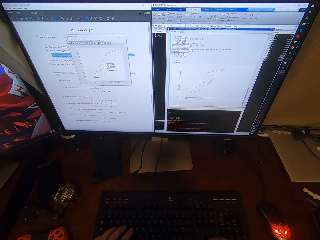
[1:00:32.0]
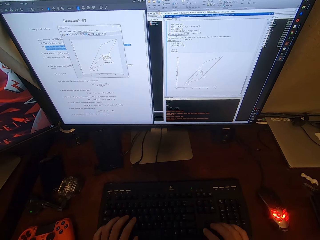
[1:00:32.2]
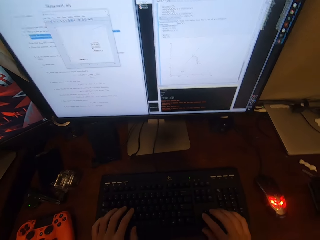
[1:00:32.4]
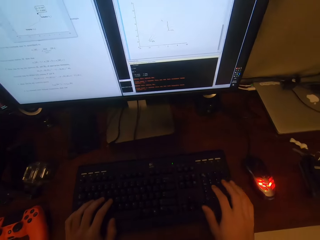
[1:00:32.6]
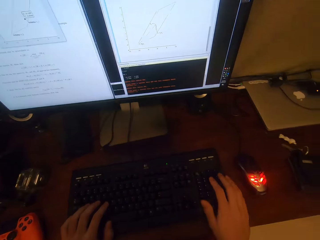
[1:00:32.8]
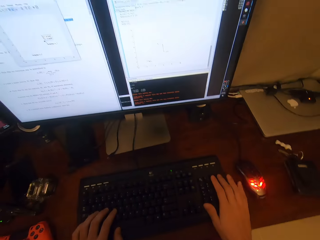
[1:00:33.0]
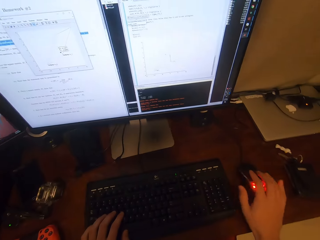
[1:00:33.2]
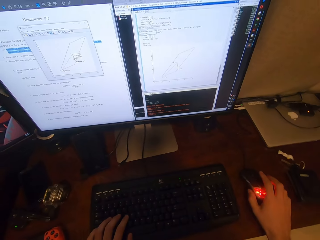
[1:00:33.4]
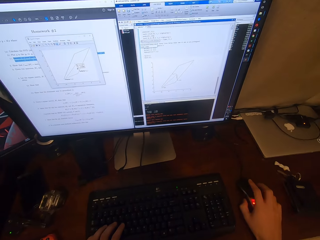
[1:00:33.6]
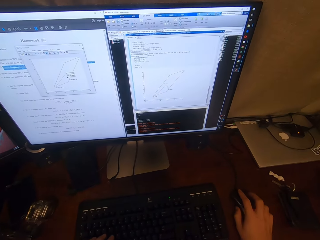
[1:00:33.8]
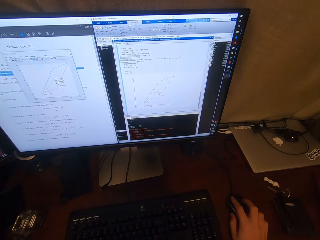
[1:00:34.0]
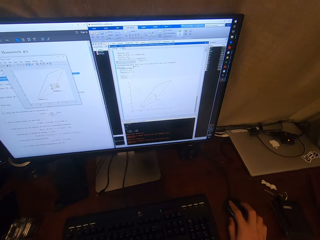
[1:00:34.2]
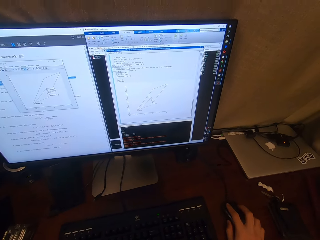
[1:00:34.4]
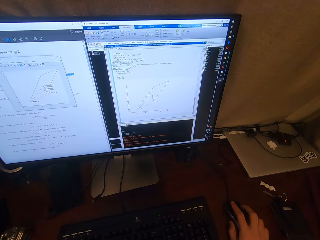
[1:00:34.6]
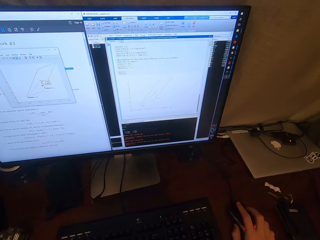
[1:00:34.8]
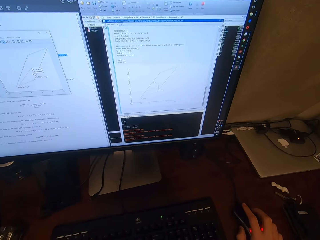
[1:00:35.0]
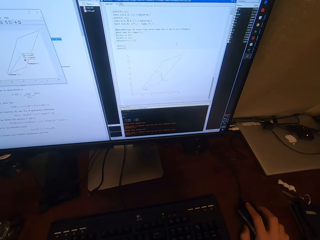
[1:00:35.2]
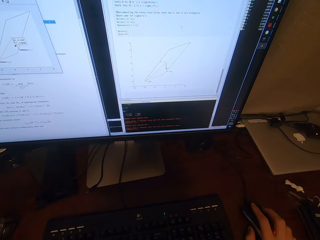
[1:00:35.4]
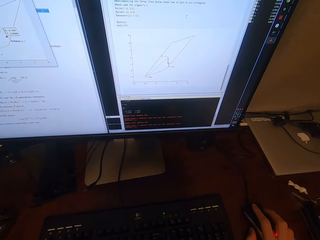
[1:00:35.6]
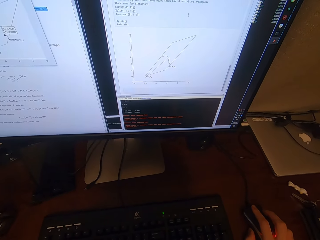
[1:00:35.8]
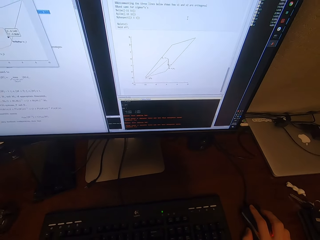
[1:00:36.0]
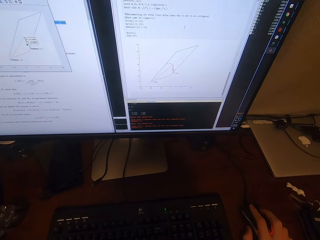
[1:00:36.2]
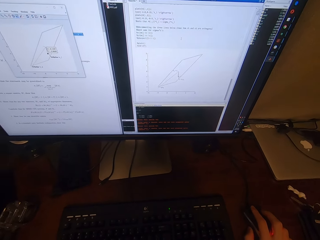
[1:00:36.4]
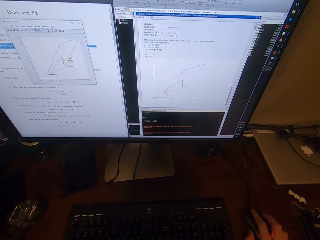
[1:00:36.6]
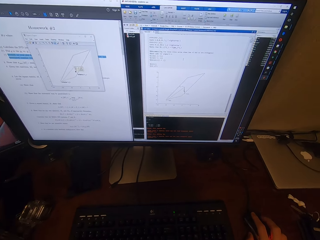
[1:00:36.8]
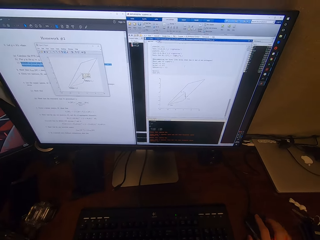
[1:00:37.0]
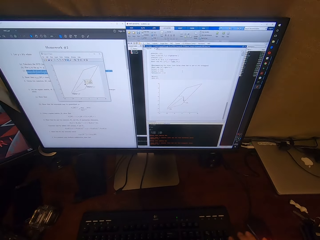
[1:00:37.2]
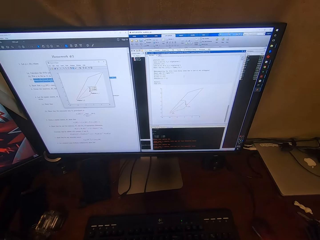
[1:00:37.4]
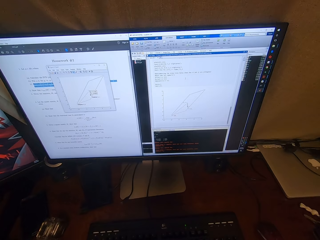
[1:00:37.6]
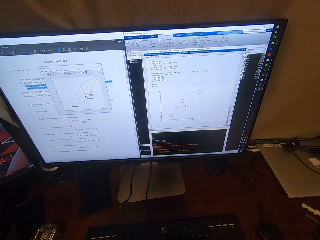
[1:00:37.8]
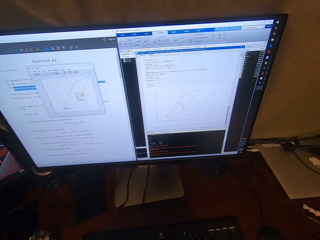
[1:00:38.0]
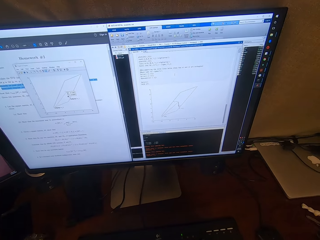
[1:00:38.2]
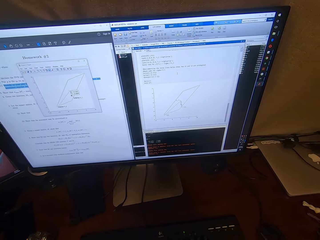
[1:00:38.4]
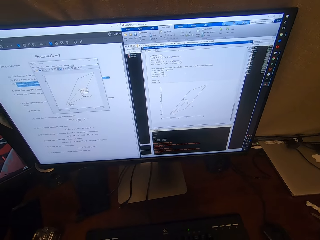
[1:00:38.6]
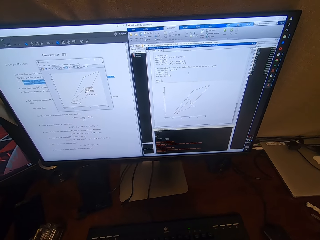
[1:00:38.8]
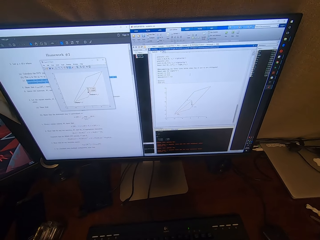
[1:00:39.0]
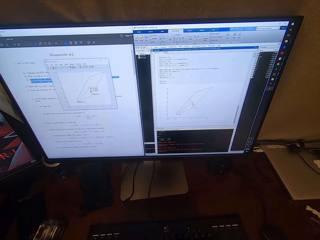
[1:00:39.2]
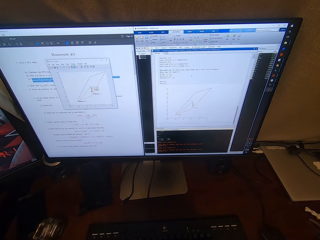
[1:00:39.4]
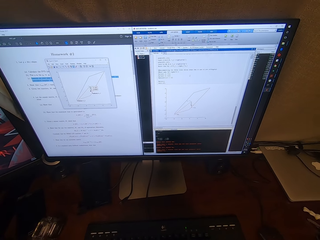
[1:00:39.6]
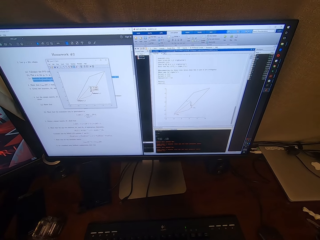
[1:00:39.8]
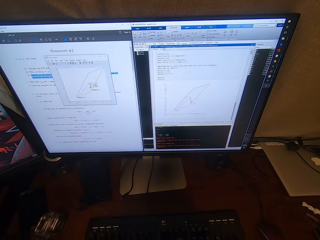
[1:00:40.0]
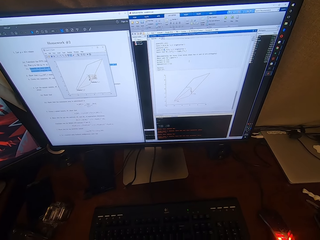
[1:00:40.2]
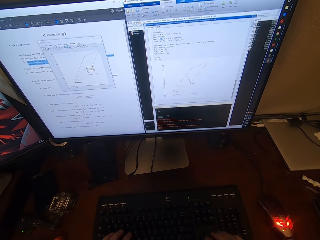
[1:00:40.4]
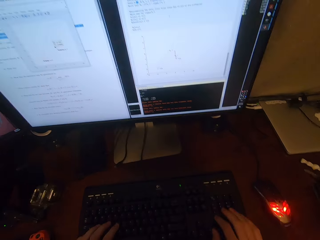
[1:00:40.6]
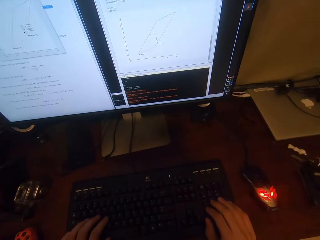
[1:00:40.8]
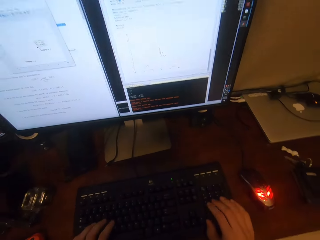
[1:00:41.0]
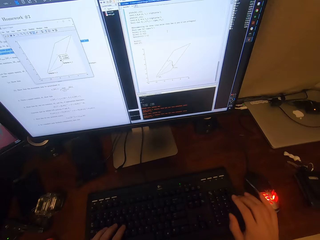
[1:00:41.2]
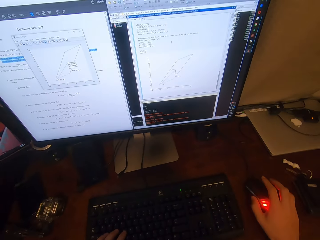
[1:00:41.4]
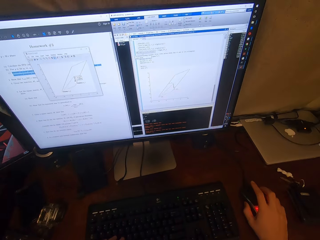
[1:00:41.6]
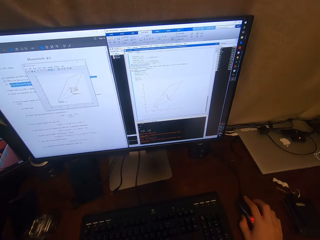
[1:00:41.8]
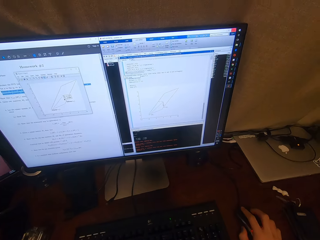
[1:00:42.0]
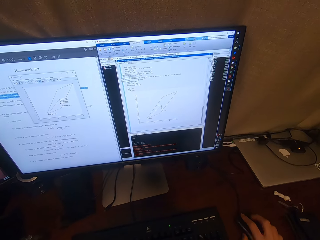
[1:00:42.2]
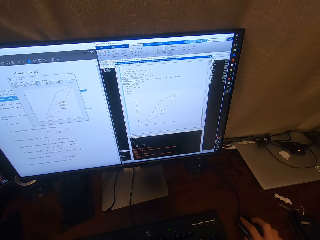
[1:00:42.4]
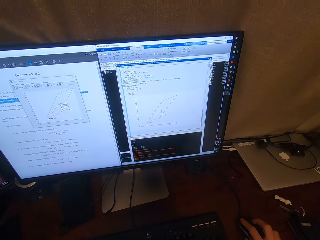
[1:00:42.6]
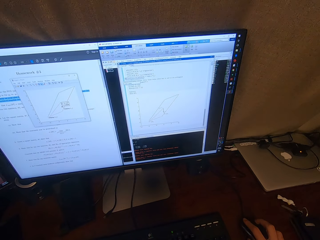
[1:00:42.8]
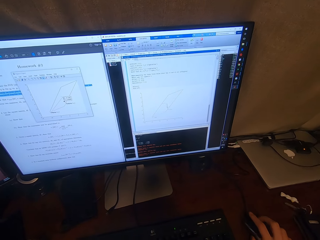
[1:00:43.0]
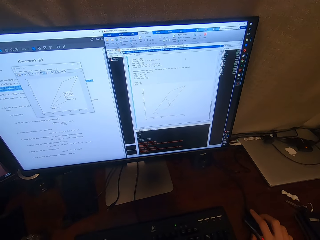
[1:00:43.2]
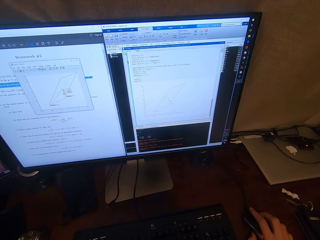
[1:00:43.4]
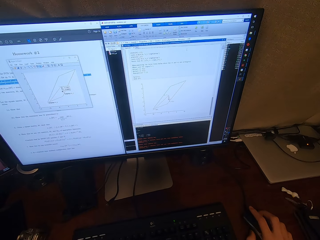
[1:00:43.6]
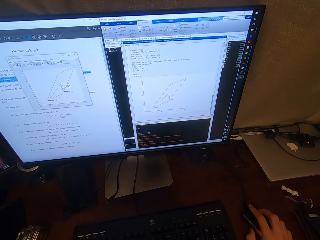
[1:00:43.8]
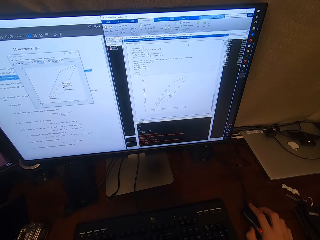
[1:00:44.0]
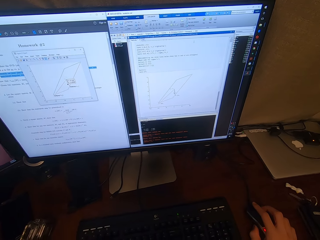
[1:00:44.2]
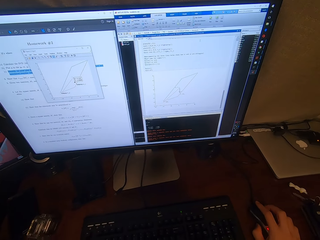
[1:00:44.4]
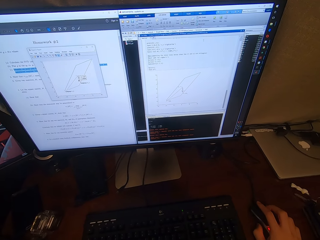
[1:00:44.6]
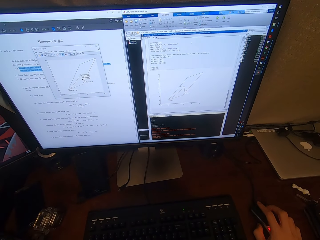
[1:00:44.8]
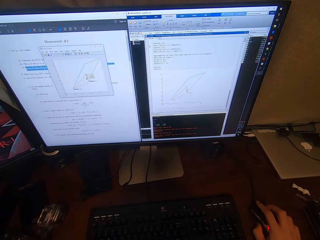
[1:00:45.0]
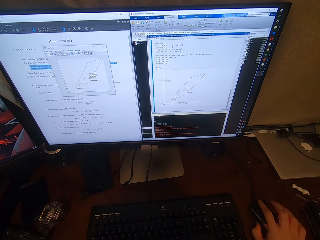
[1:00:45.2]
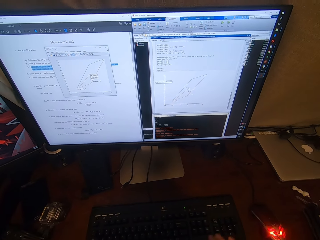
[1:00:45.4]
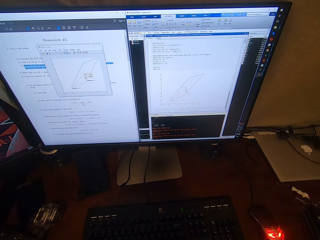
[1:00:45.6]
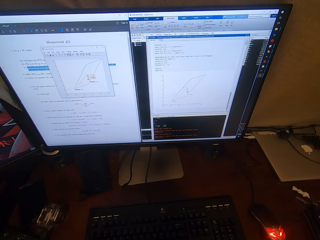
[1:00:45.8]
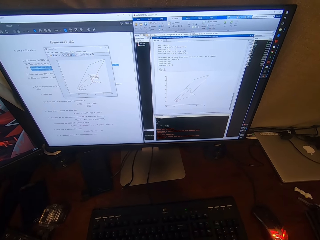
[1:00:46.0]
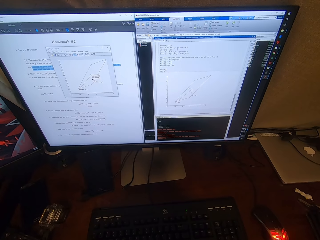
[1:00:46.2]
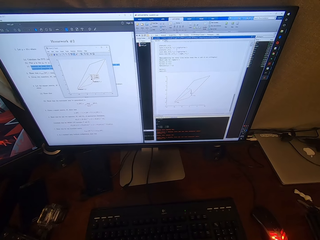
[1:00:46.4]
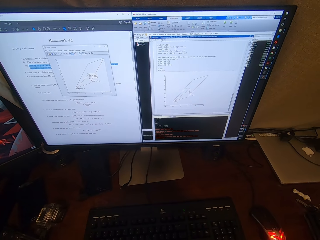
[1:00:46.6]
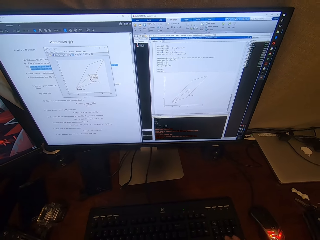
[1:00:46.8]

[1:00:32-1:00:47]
The camera wearer looks around. They hold a mouse. They operate the desktop with the mouse. They operate the desktop with a keyboard. They operate the desktop with the mouse. They look at the computer.

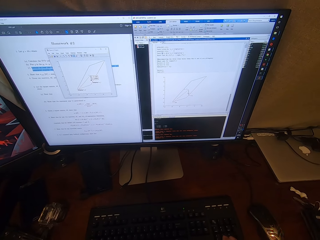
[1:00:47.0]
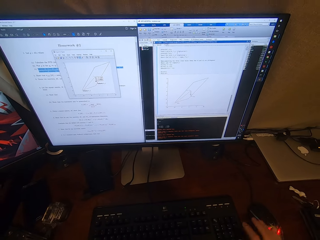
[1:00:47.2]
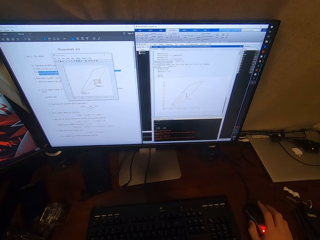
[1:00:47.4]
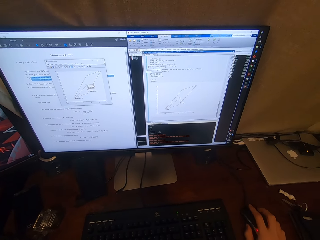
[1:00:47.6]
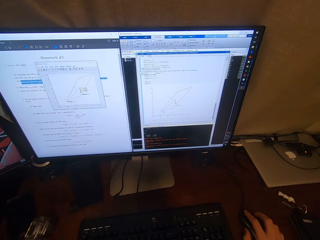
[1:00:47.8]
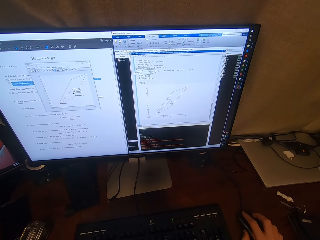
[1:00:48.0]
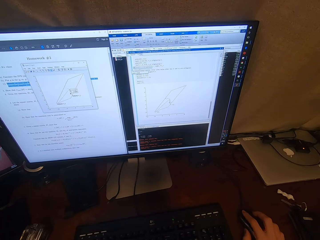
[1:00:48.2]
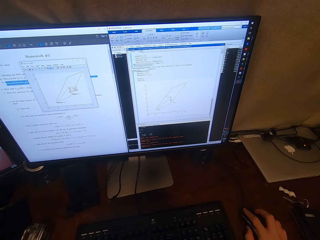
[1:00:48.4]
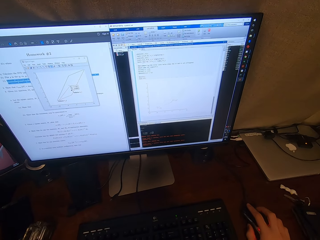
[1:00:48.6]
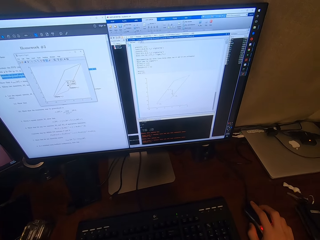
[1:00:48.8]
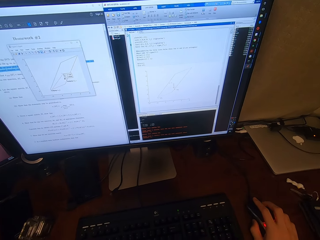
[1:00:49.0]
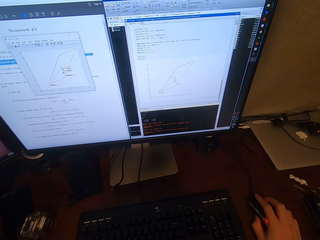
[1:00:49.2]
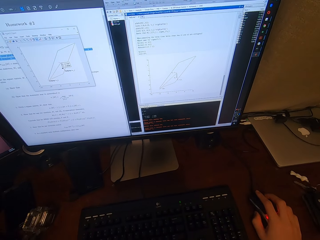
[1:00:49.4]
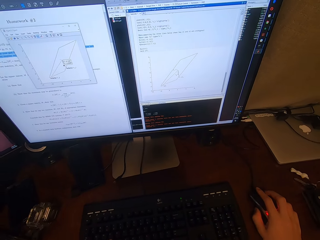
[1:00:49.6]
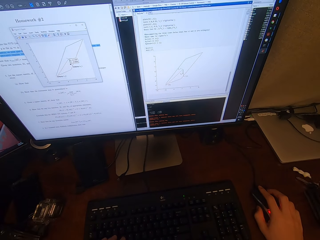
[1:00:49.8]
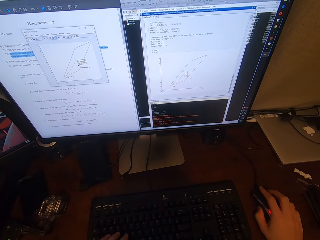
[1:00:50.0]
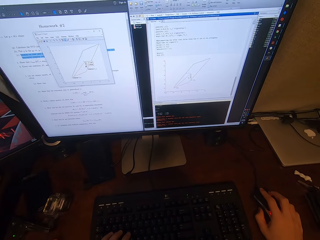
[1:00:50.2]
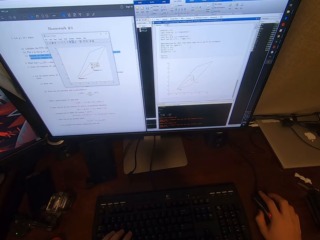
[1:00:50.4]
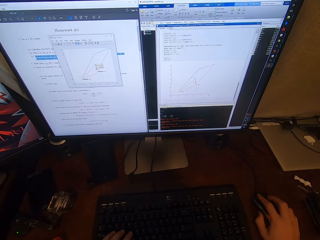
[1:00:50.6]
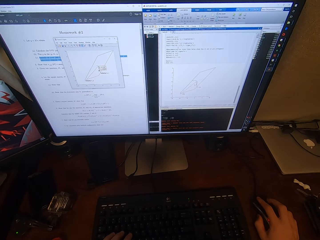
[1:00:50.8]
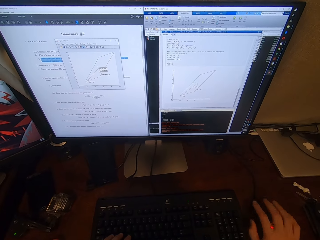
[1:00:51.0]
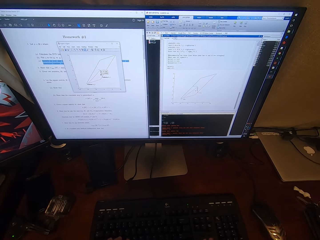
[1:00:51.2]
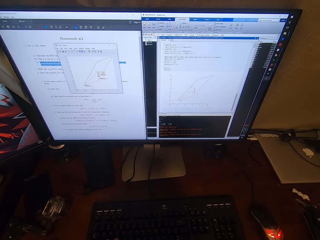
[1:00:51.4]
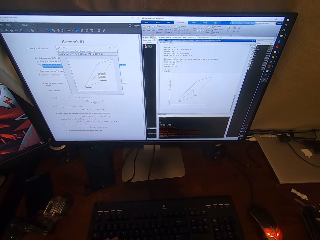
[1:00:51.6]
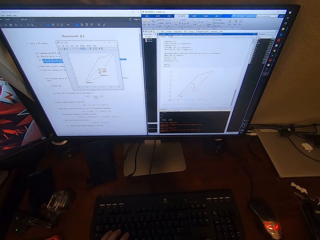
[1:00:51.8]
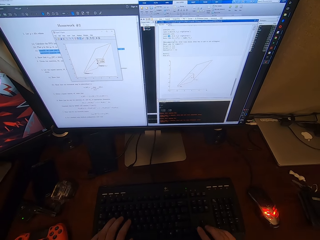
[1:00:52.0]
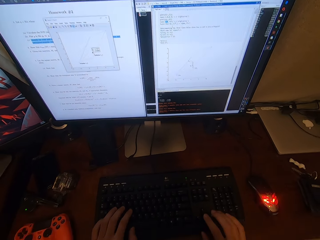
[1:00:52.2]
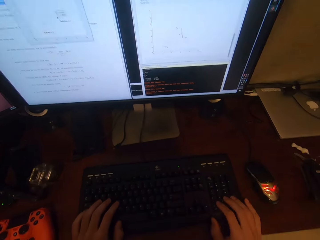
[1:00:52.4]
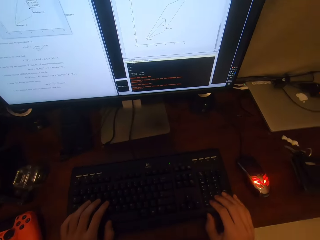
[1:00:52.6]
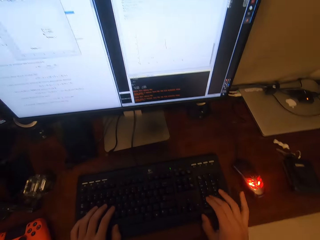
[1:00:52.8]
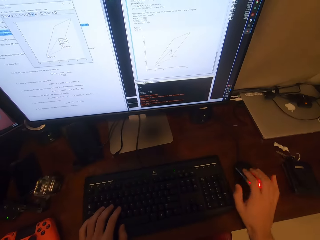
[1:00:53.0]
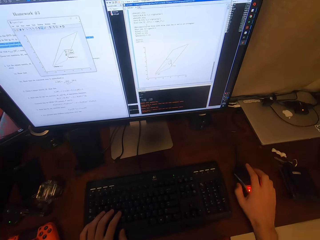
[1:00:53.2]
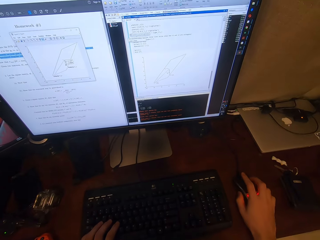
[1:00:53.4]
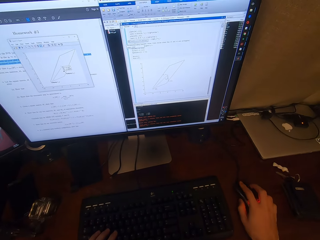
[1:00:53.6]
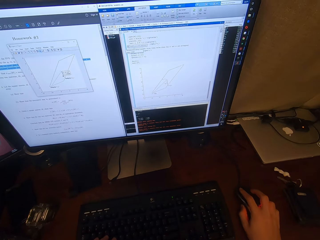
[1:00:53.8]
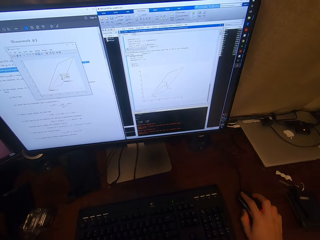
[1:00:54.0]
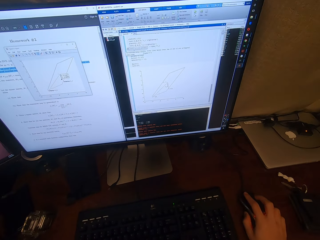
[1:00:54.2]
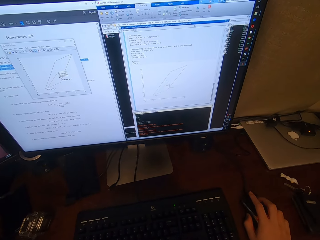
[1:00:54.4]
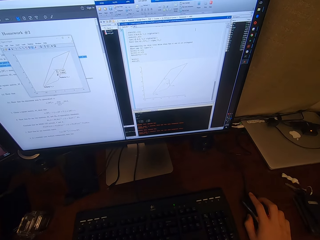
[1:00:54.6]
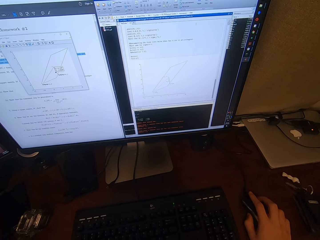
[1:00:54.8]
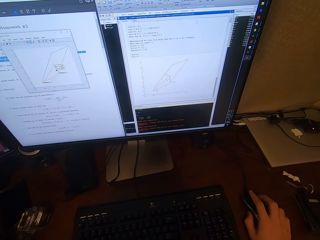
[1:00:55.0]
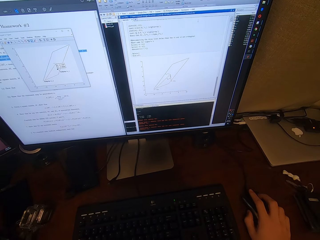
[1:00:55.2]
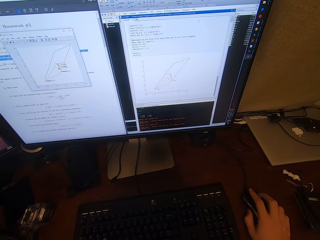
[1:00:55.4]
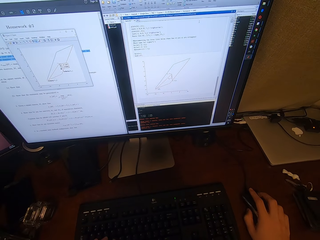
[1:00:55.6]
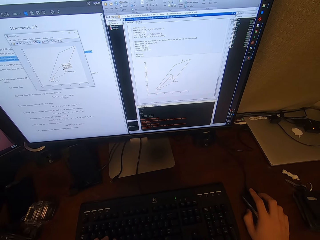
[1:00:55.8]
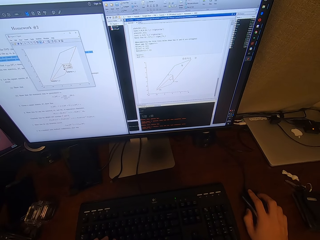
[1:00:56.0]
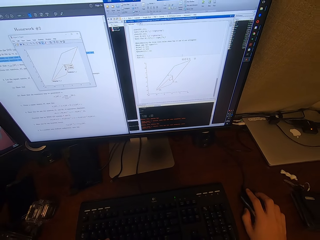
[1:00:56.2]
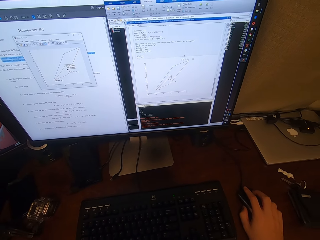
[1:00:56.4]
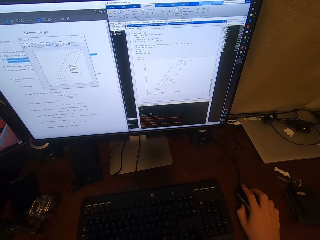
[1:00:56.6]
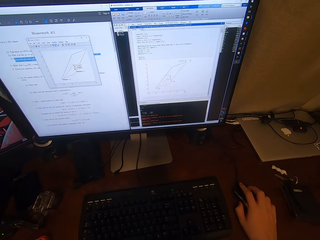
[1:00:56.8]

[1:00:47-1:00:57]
The camera wearer operates the desktop with a keyboard. They look around. They operate the desktop with a mouse. They hold the mouse.
